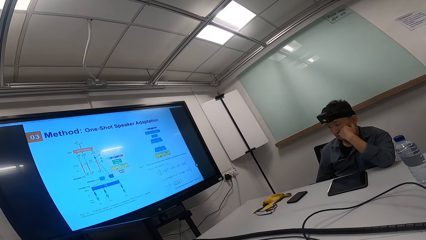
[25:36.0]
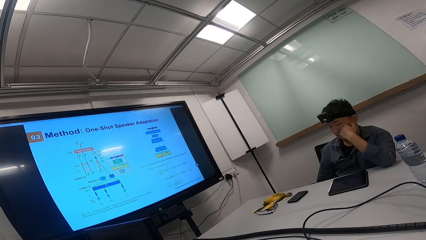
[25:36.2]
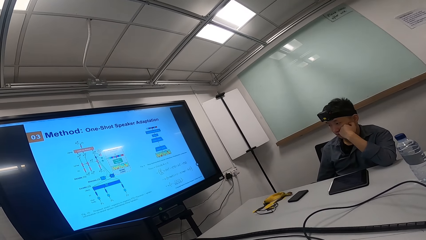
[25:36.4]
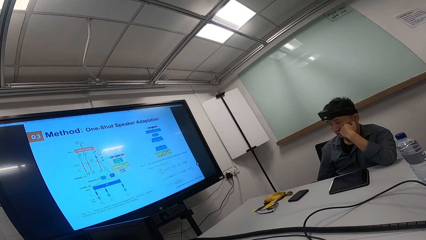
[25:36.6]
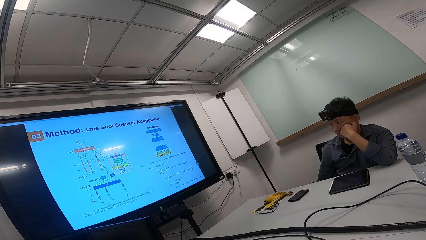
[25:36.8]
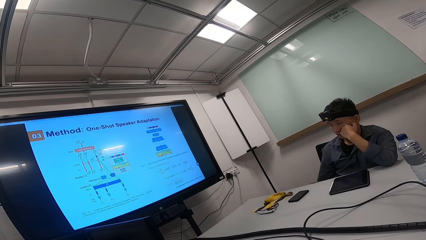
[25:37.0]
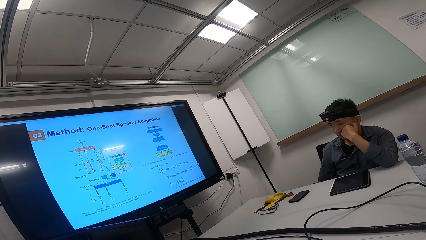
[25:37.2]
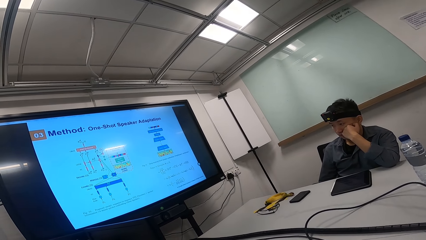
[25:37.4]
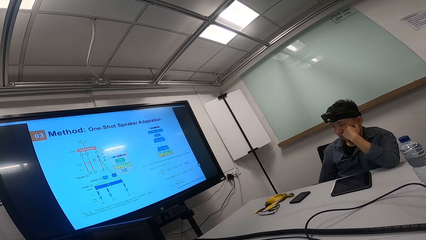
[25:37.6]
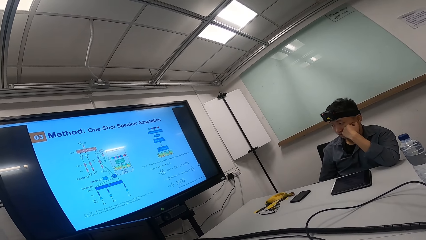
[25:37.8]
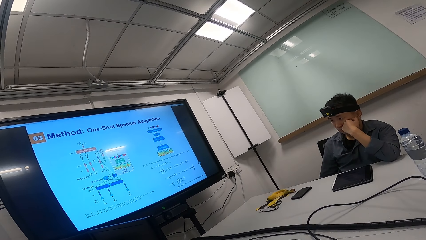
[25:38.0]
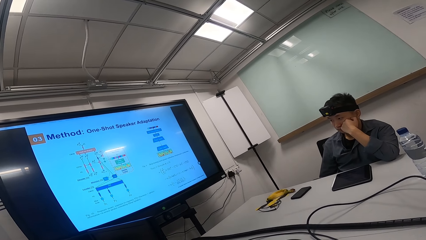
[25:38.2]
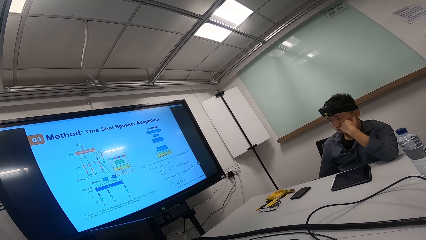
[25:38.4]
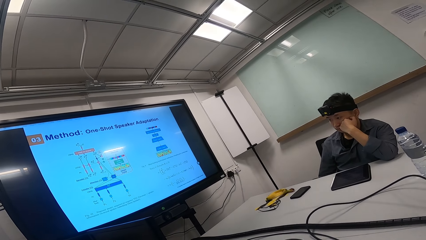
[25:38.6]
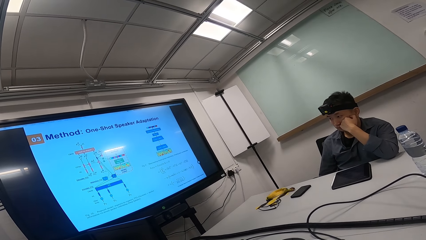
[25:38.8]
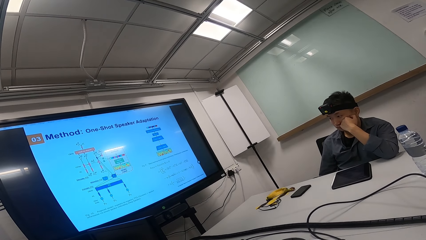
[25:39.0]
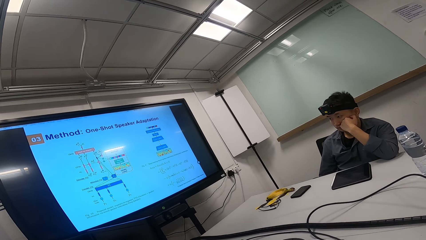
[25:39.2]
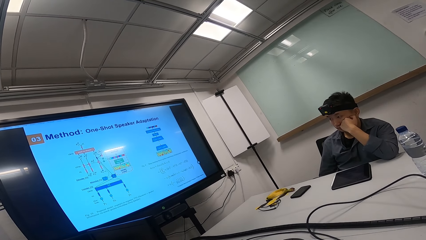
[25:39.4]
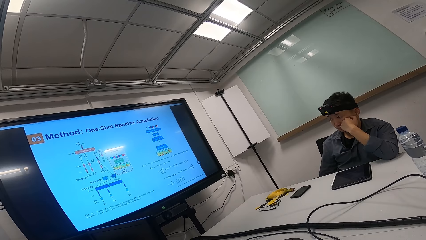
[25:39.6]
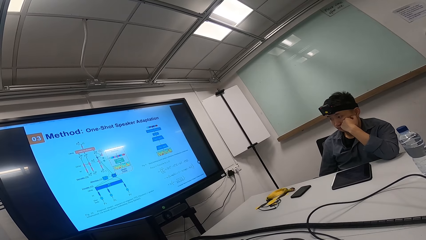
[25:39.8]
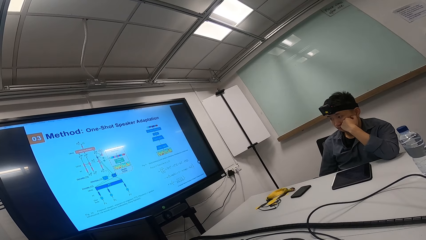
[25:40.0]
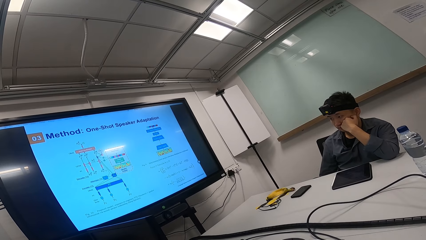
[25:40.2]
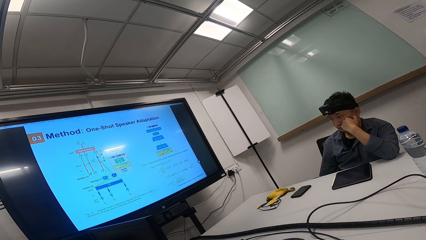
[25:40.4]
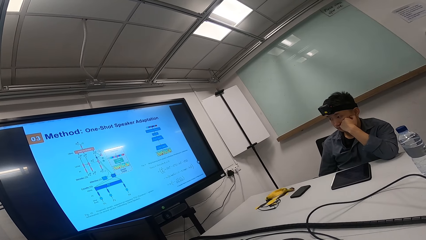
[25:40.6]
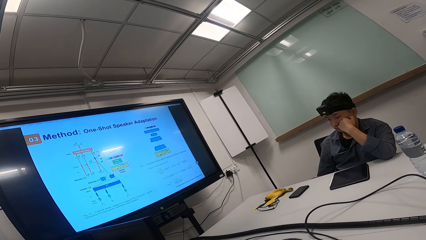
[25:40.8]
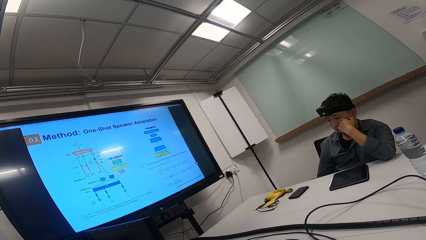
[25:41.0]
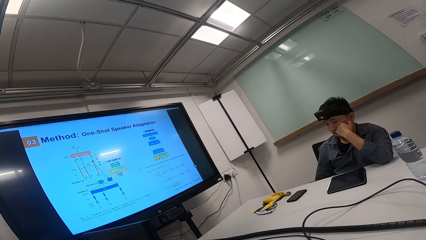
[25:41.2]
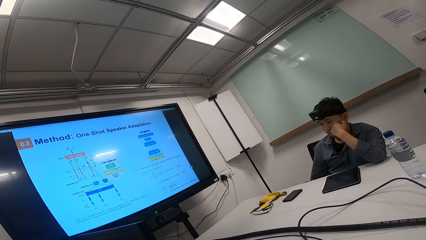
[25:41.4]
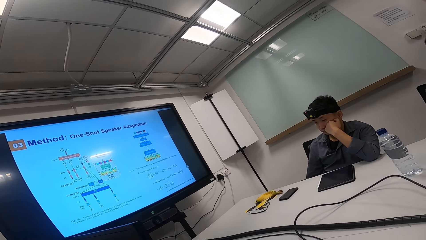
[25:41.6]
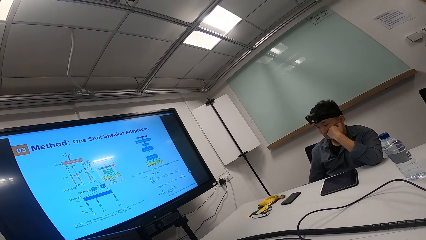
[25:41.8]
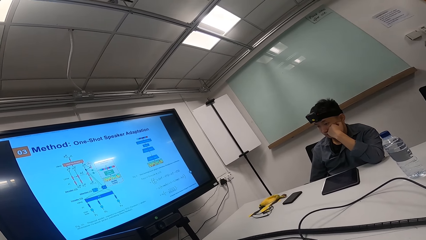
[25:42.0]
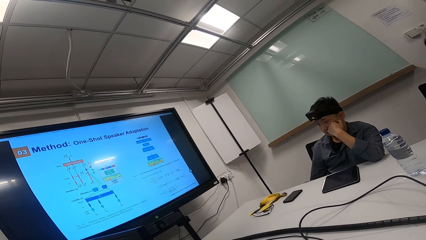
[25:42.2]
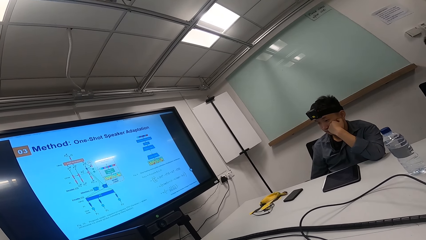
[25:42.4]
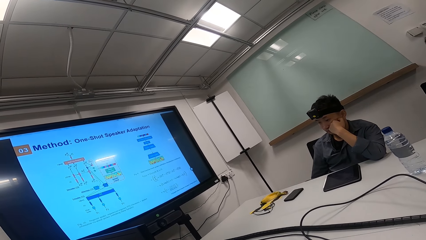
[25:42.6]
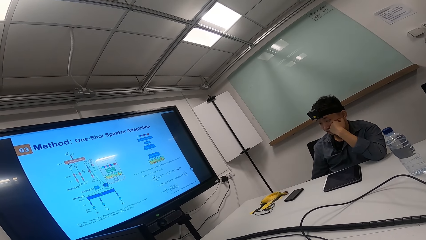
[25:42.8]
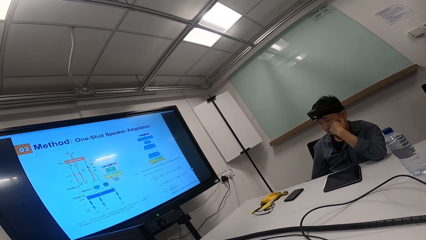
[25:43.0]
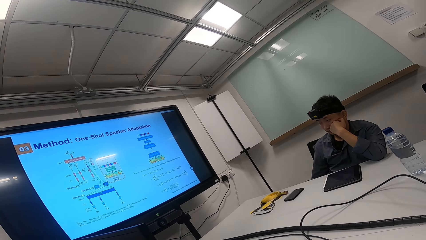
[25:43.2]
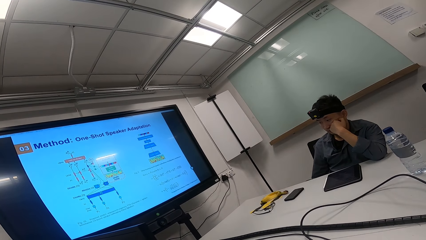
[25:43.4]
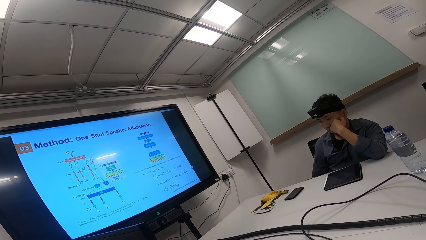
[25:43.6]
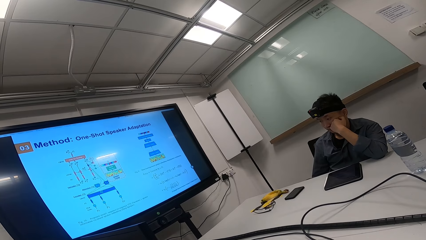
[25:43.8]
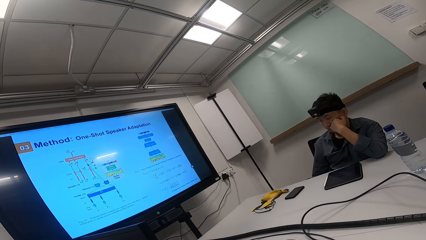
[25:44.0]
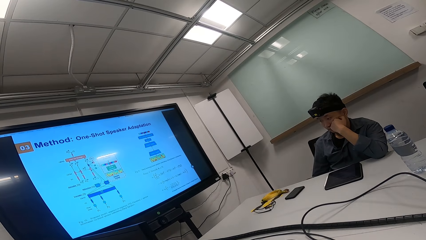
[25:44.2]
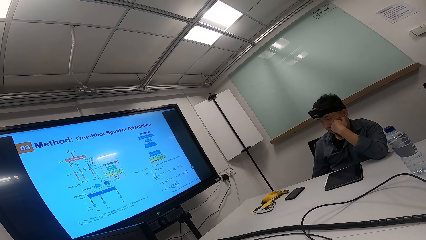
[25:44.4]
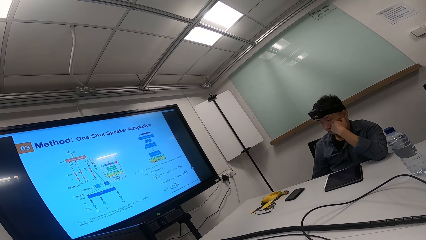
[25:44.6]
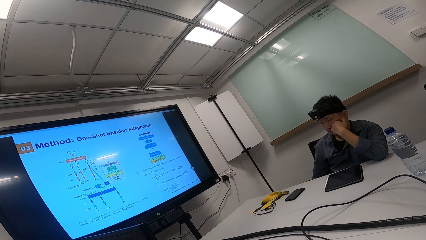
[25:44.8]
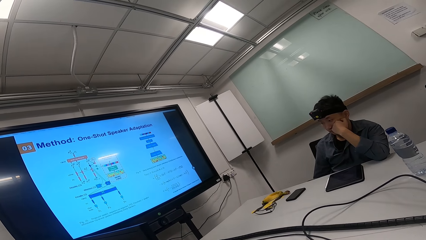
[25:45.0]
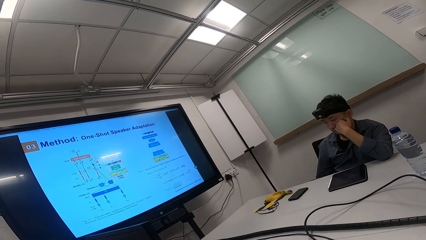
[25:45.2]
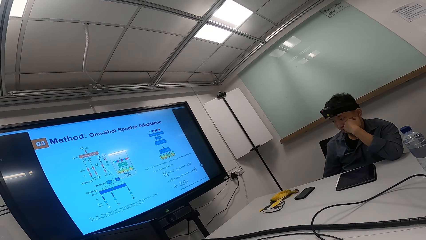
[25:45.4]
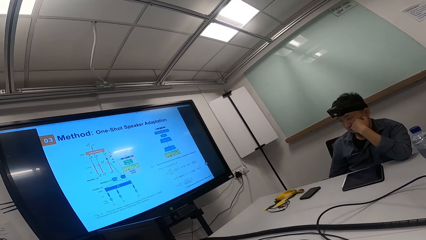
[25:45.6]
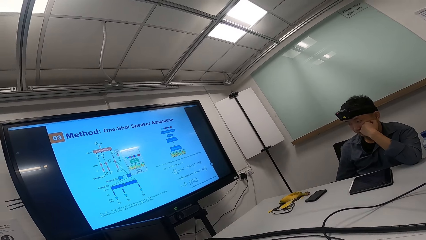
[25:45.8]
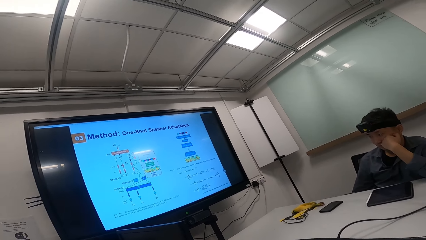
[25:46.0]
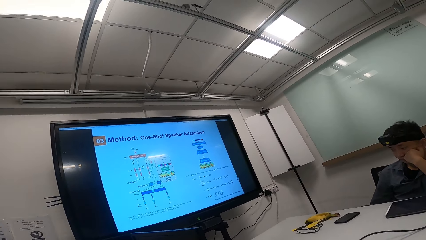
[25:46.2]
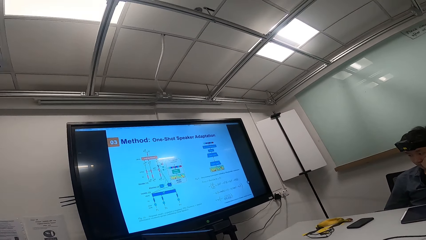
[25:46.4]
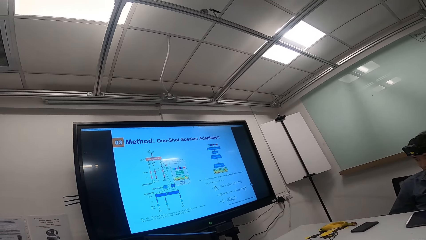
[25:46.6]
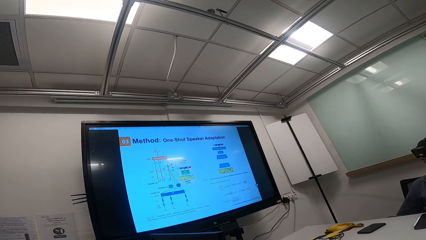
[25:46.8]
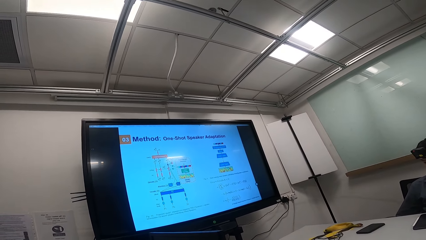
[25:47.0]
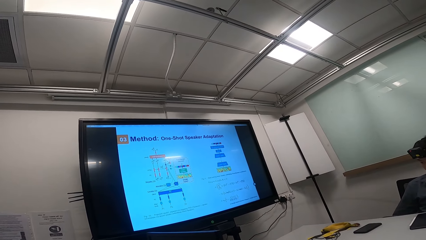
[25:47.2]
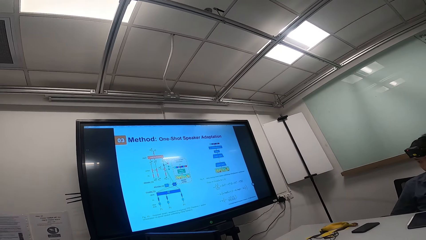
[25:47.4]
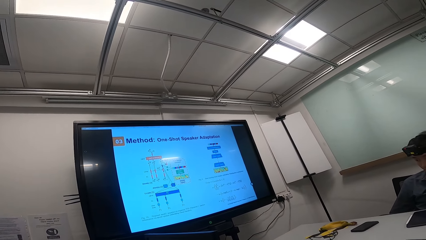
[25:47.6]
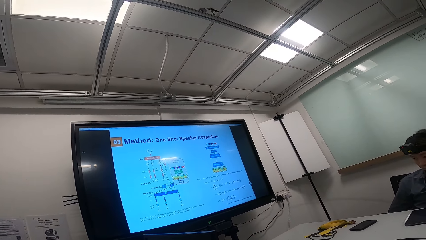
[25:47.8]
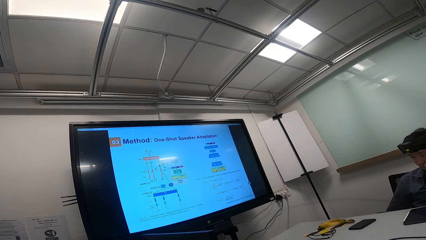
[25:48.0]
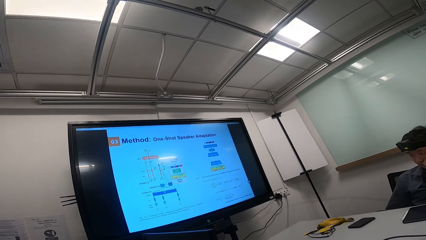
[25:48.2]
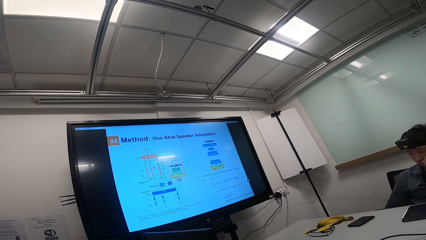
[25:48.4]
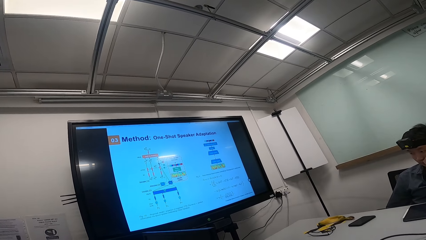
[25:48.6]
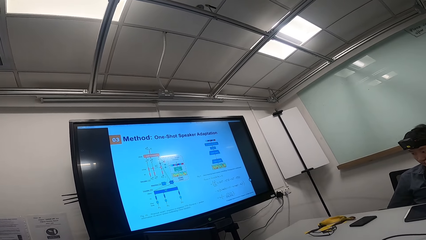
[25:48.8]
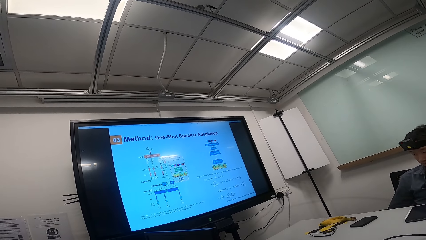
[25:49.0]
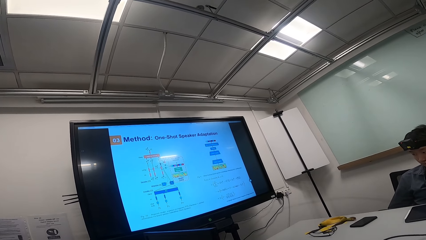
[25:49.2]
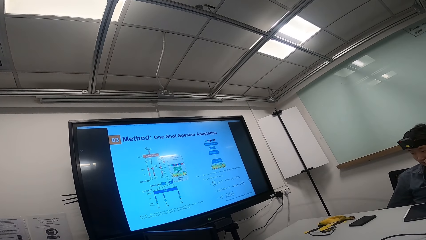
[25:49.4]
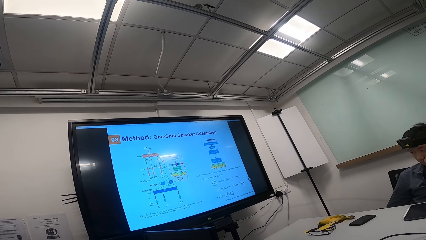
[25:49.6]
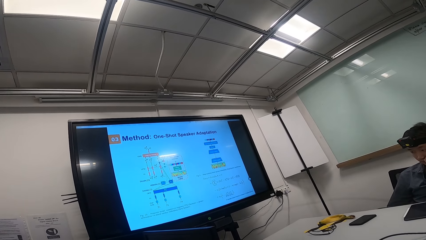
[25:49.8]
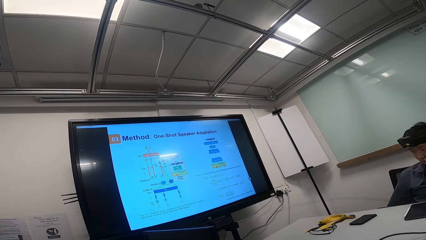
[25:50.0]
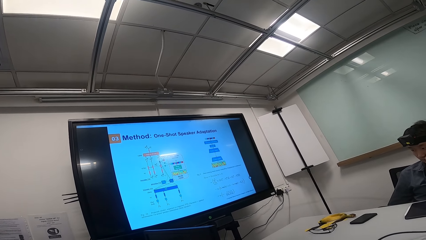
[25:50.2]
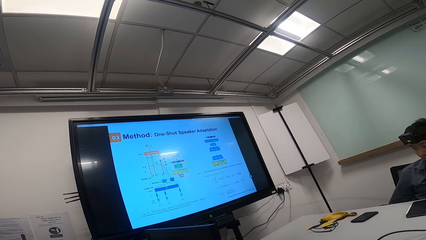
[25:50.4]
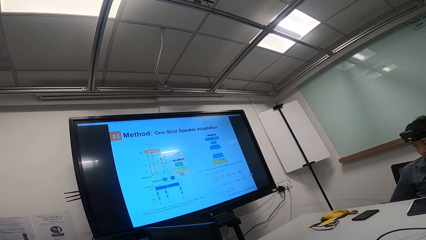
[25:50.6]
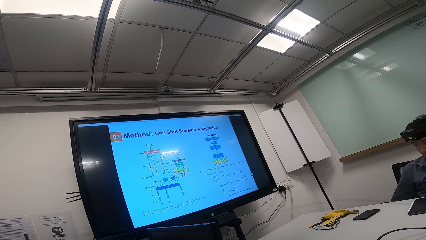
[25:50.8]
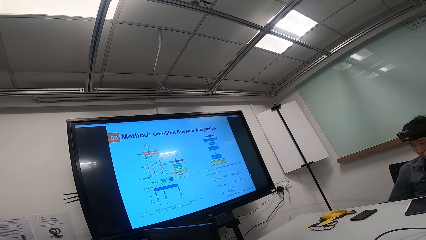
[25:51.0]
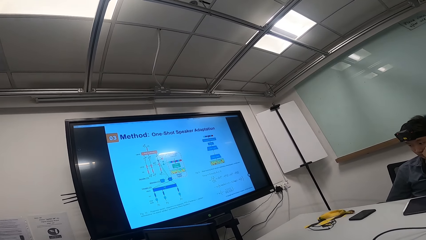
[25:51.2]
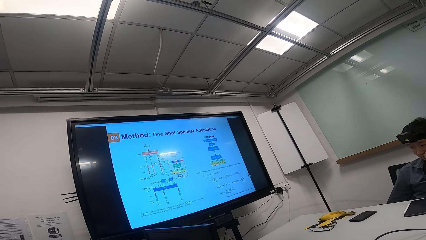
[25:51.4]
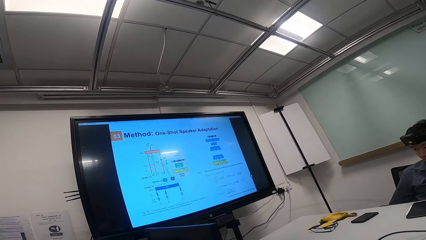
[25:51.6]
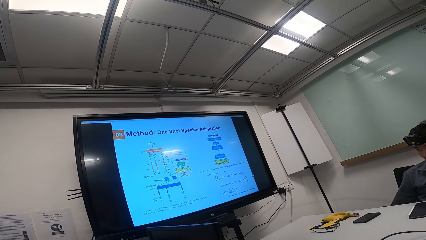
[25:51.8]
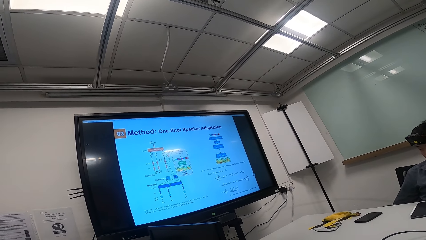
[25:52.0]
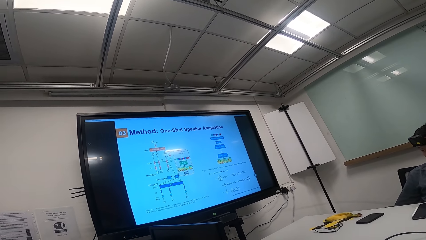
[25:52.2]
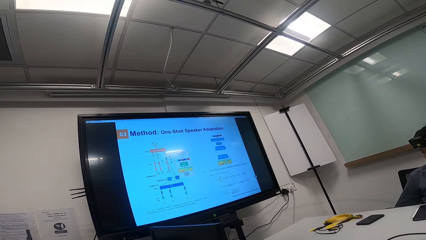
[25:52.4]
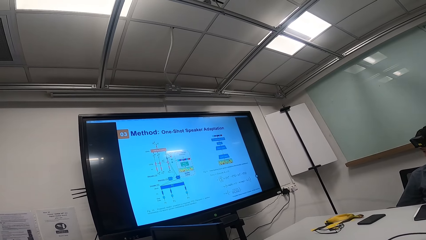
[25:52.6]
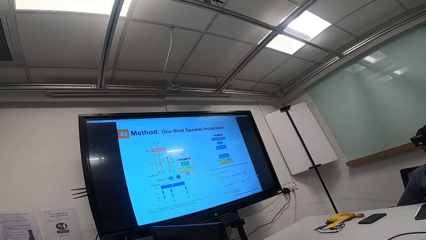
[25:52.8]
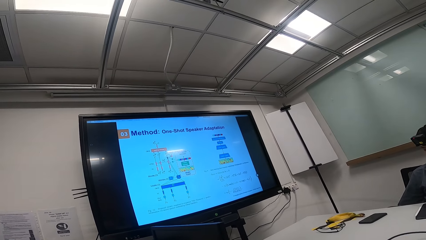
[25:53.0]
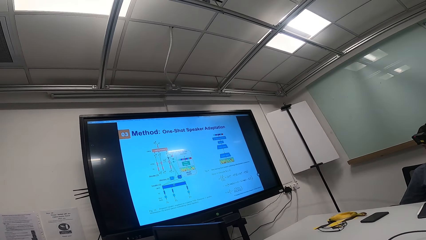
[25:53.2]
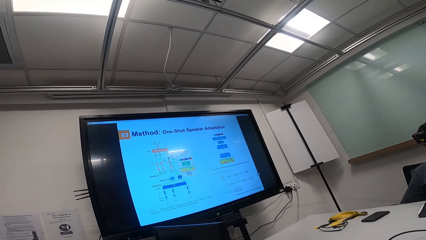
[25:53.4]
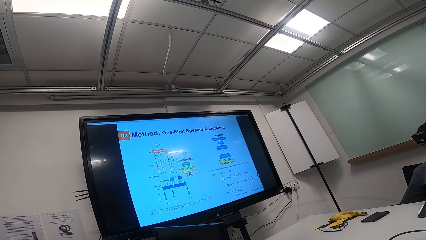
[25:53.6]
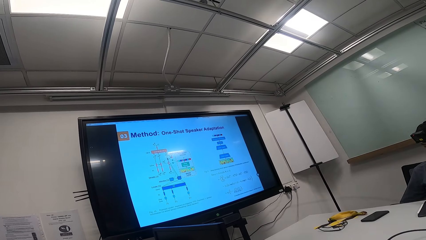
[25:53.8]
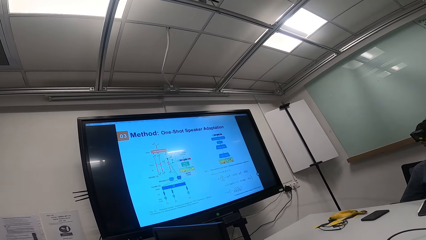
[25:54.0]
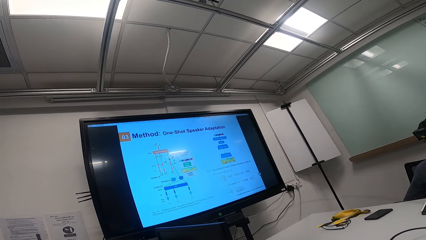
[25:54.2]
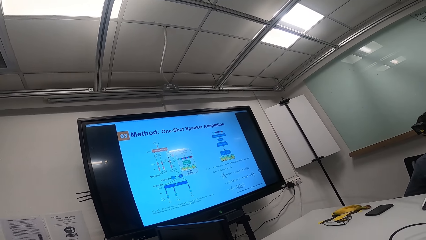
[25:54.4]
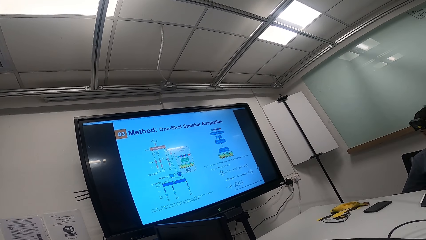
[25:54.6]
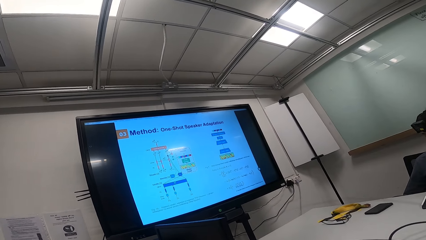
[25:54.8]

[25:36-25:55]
The camera wearer looks sideways. A person reads on the laptop while moving his hand. The person puts the left hand on the chin. The camera wearer looks at the television.
